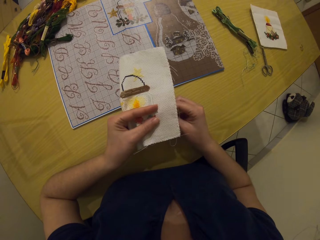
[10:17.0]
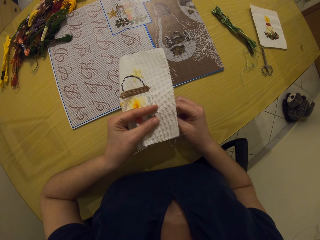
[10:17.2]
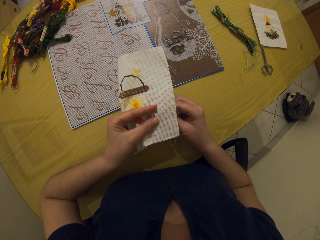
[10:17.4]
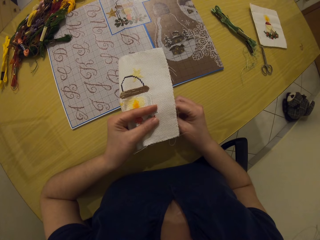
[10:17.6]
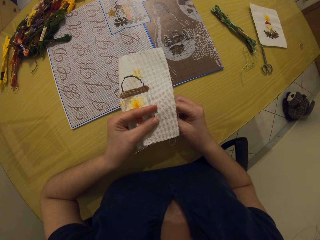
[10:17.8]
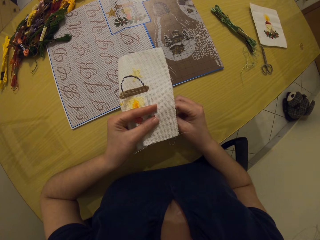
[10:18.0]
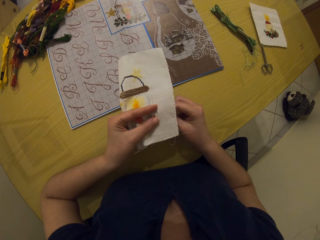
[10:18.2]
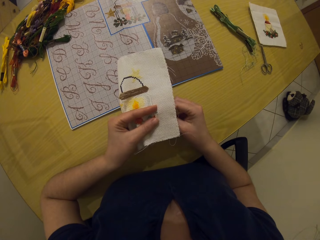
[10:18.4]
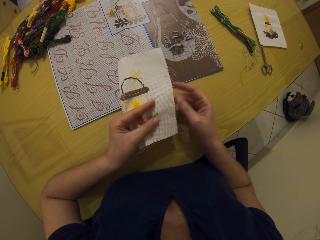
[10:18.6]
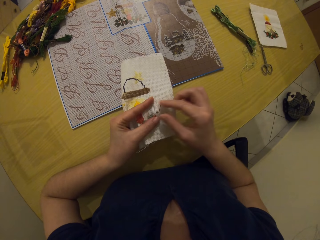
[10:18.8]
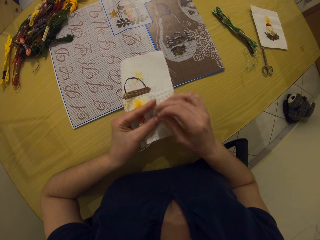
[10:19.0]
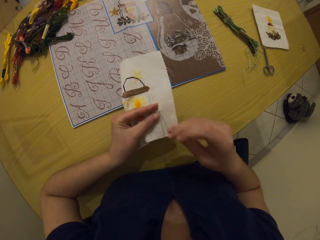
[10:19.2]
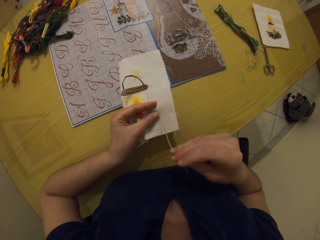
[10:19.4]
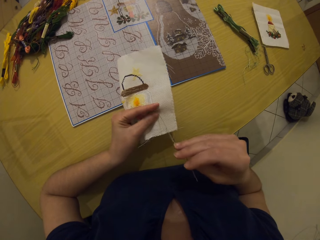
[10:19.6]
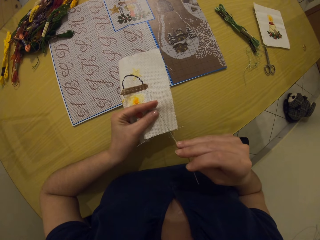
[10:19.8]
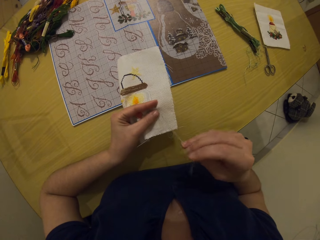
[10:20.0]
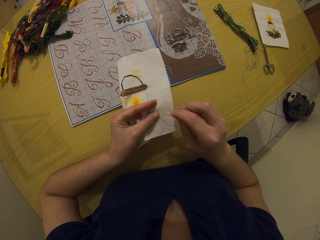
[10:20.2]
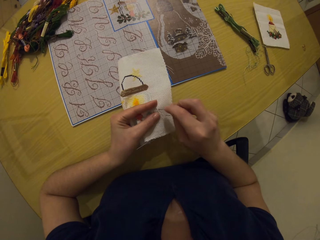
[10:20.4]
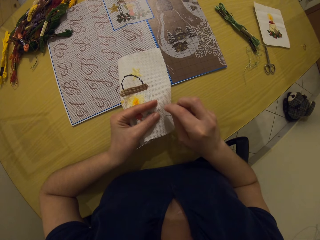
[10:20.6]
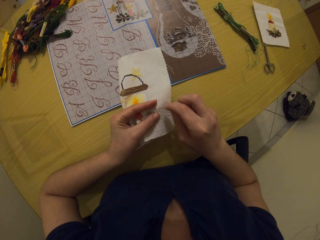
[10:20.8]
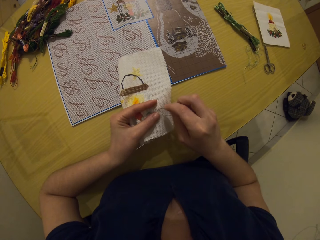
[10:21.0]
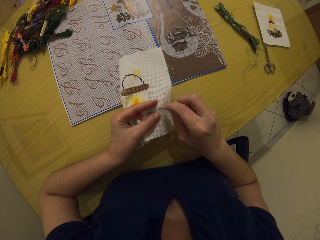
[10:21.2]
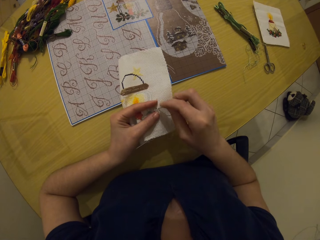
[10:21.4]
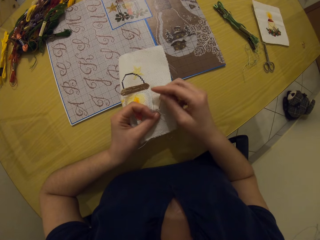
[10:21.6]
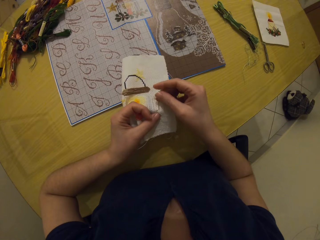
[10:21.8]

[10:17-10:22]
The camera wearer stitches through the fabric.

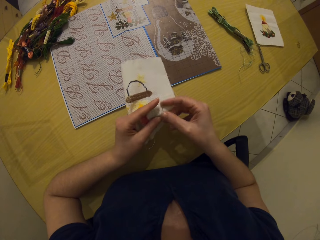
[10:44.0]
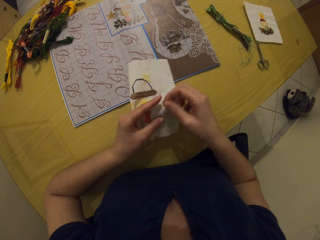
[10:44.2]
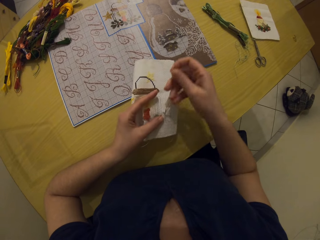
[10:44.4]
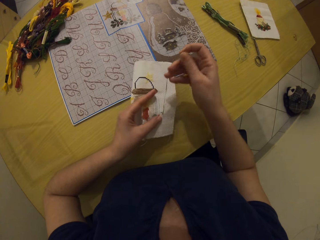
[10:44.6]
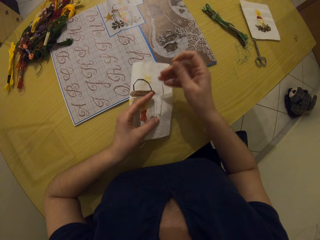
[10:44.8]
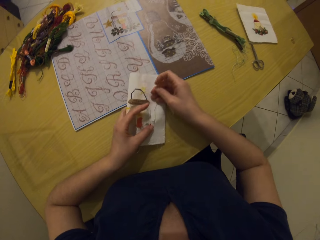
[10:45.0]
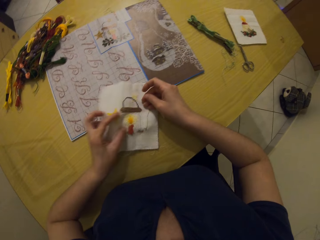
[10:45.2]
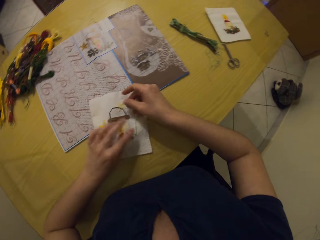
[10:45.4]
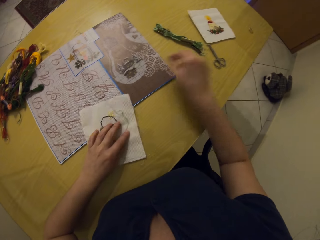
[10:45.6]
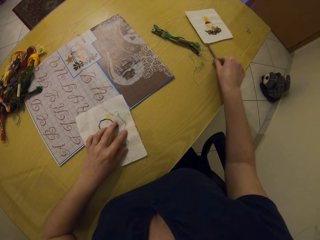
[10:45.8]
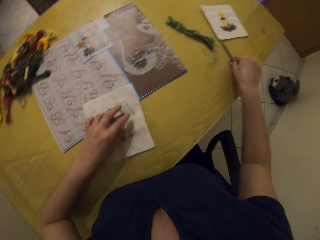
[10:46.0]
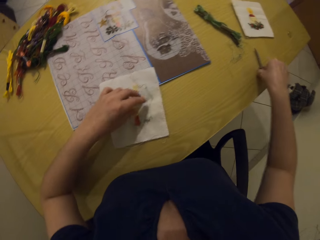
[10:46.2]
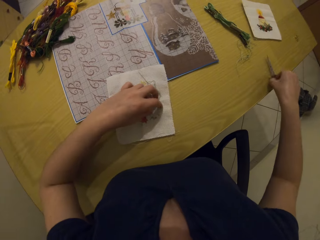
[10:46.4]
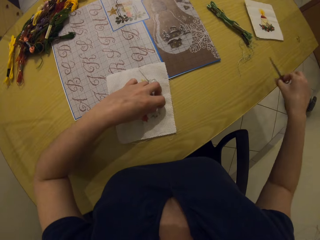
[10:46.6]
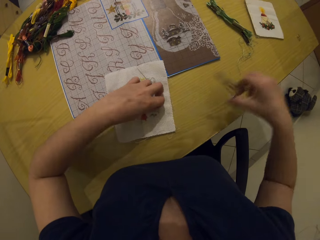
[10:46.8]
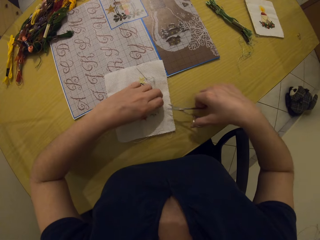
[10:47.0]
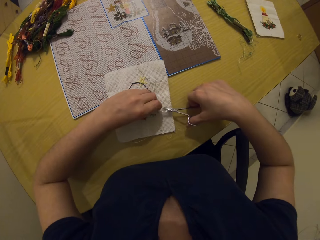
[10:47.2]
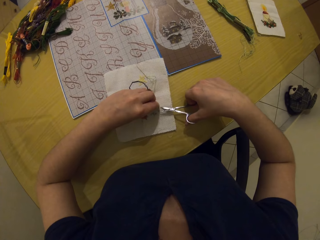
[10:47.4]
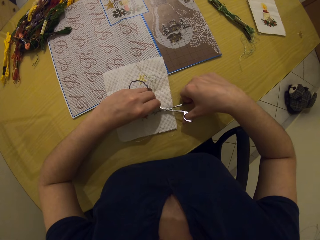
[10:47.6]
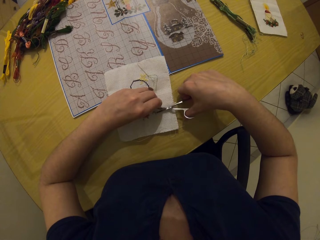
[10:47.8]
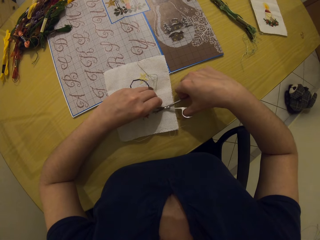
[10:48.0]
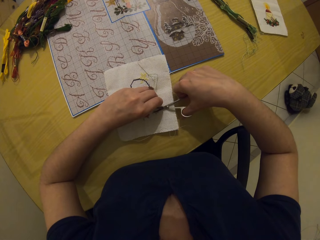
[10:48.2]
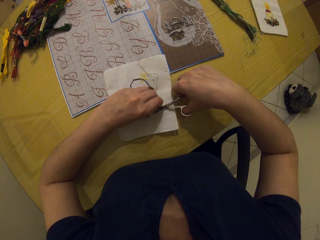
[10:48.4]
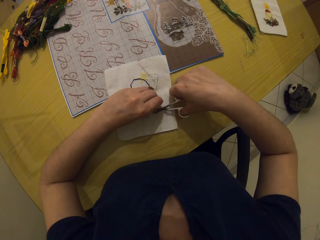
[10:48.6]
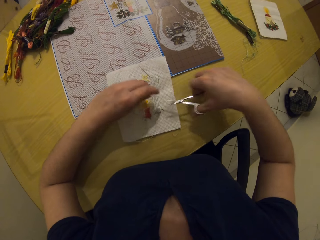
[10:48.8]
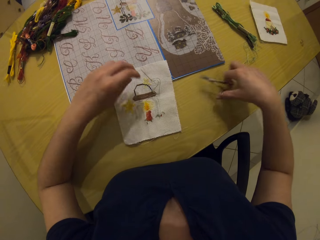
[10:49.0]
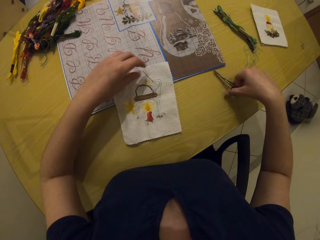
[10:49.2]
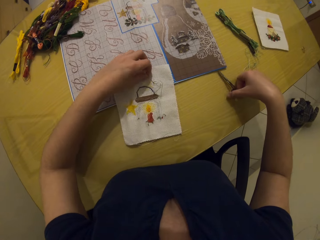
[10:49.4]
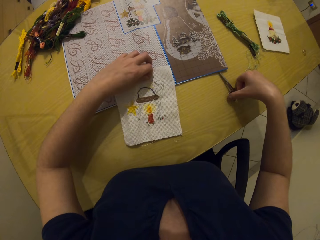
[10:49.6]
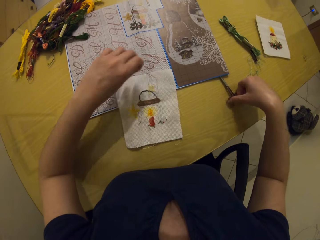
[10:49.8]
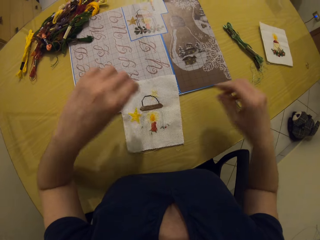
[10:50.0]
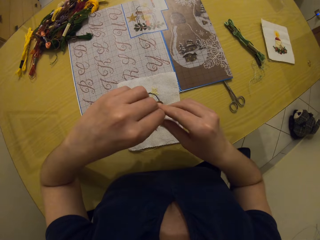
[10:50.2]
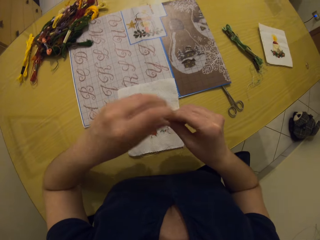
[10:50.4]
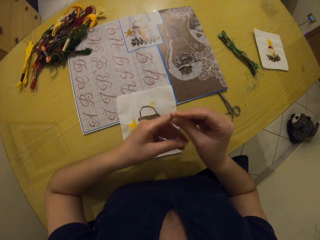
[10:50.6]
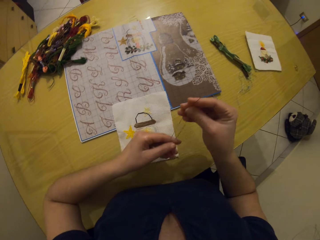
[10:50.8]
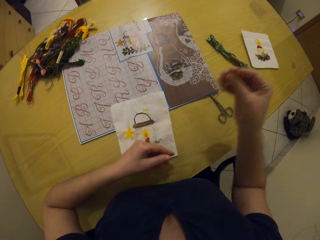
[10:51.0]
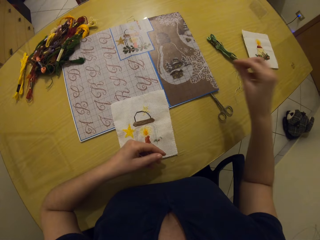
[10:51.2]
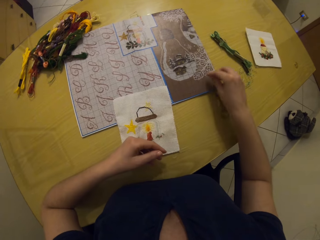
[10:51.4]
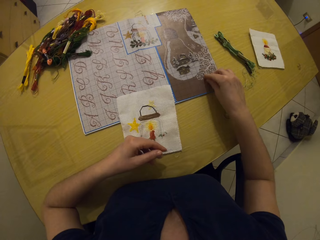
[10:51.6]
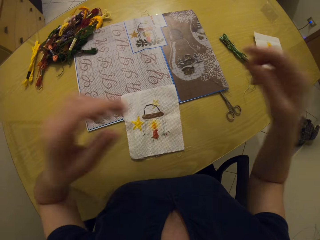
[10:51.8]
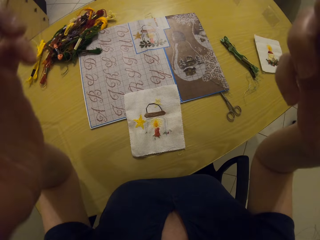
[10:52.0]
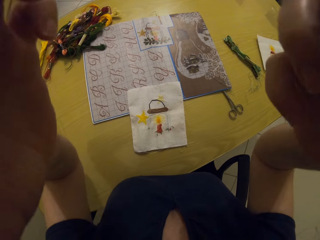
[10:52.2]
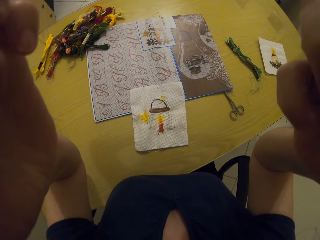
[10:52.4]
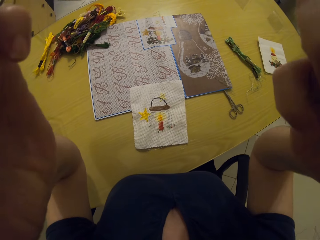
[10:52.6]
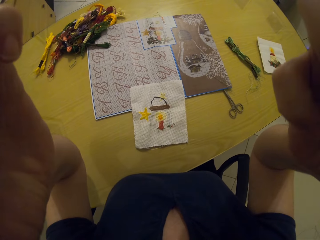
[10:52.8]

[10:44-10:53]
The camera wearer drops the embroidered fabric on the table with both hands. She picks up a pair of scissors from the table with her right hand. She picks up the thread from the embroidered fabric with her left hand. She cuts the thread in her left hand with the scissors in her right hand. She drops the scissors on the table with her right hand. She picks up the needle and thread from the embroidered fabric on the table with her left hand. She passes the needle and thread from her left hand to her right hand. She adjusts the thread. She drops the needle and thread on the table with her right hand. She adjusts the camera on her head with both hands.
